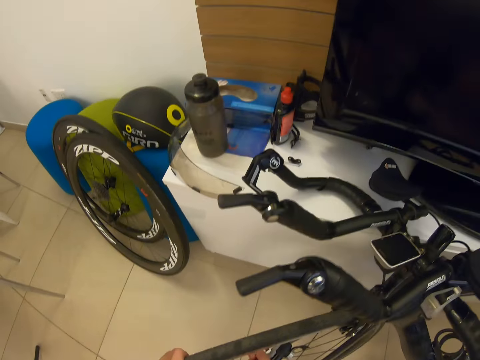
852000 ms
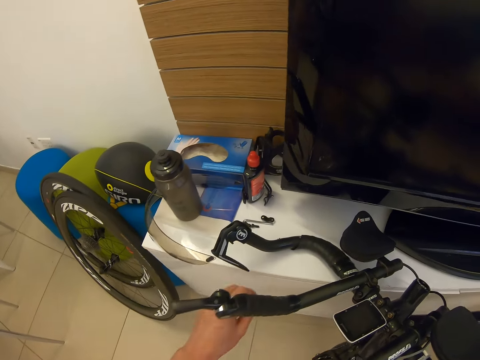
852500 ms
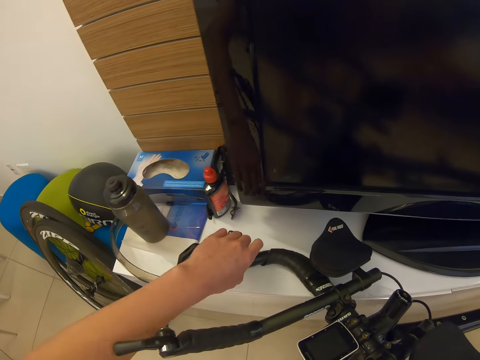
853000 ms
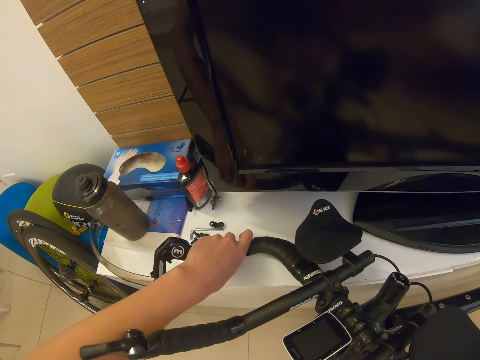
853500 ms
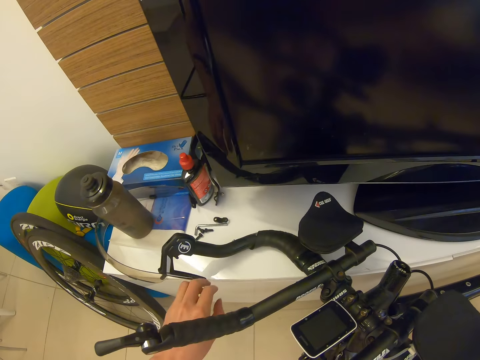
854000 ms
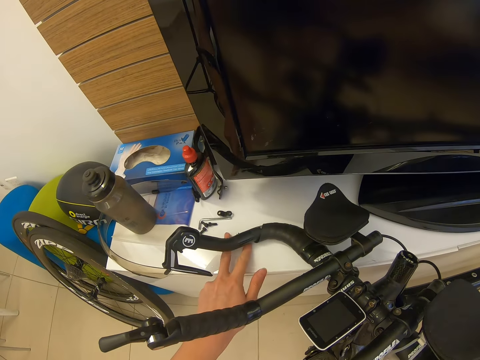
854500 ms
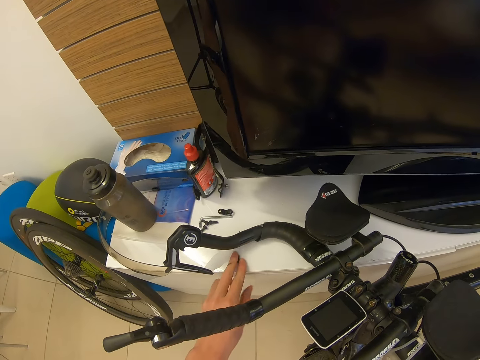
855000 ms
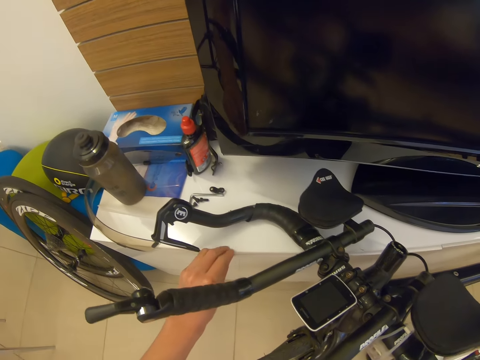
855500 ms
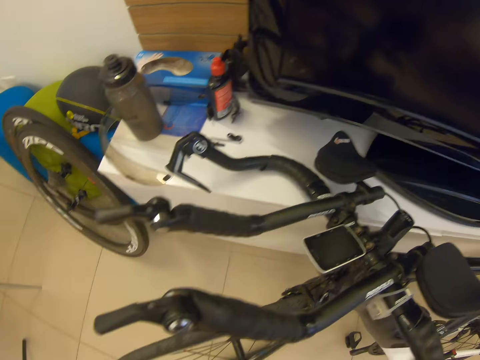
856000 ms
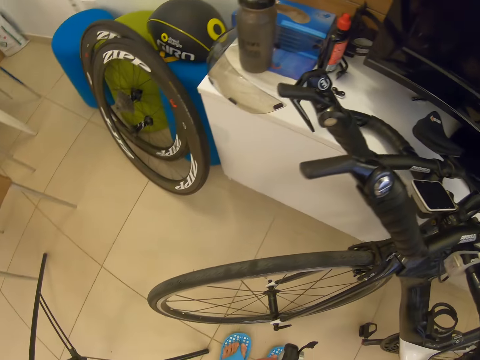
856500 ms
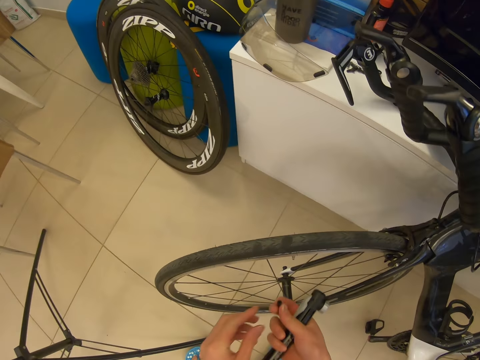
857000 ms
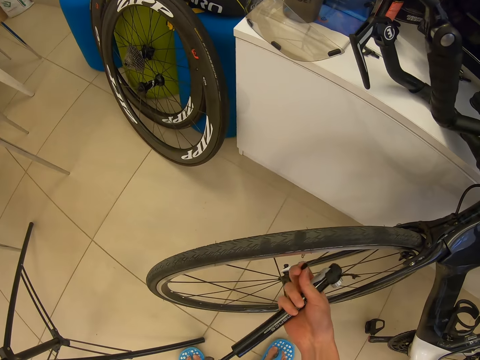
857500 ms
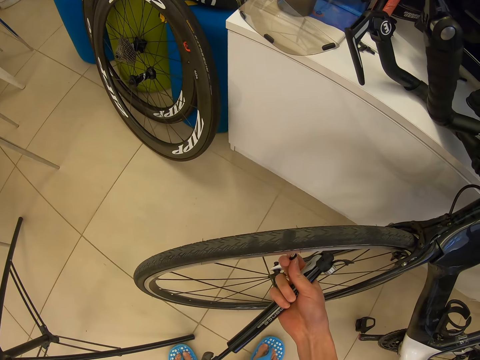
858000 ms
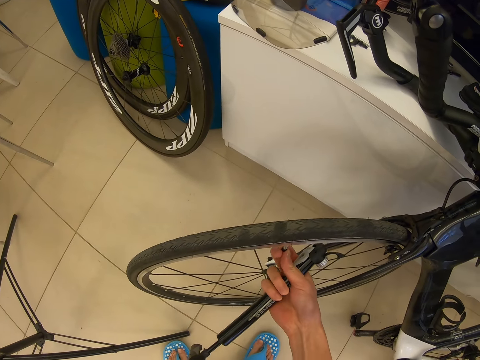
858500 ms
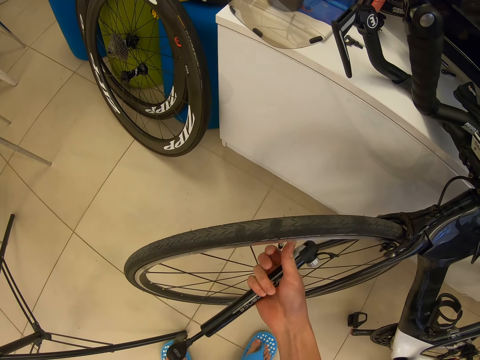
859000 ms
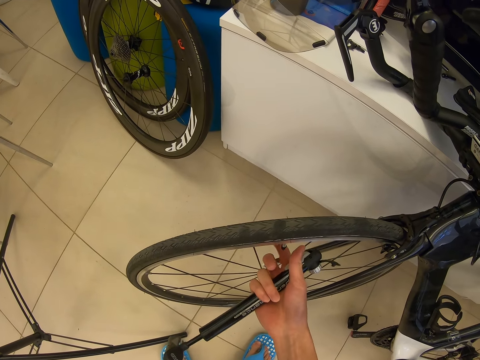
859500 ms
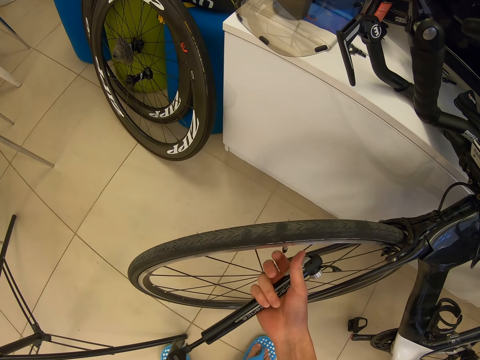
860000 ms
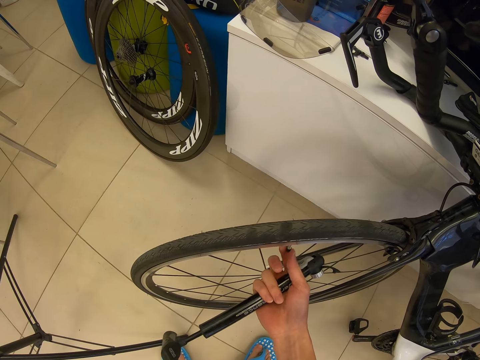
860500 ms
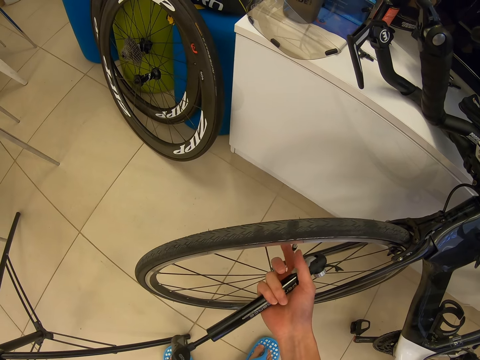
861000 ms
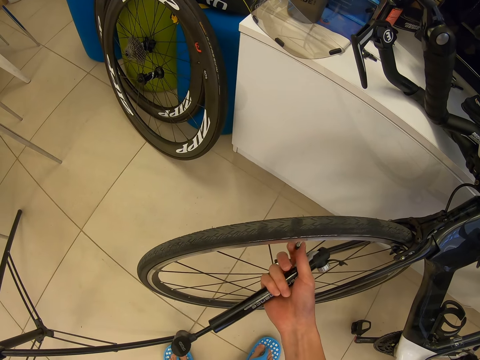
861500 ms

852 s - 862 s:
The camera wearer picks the valve cover from the table. They cover the valve on the bicycle tire.

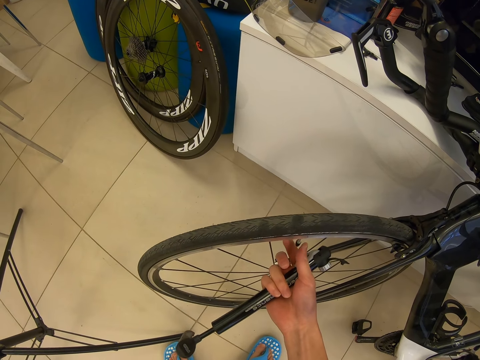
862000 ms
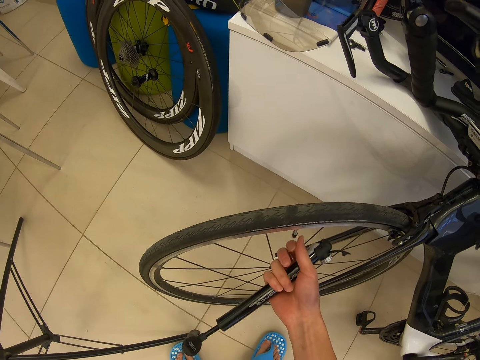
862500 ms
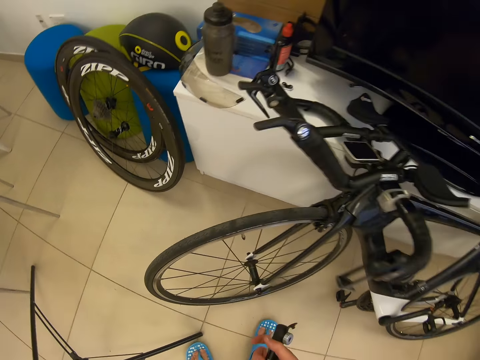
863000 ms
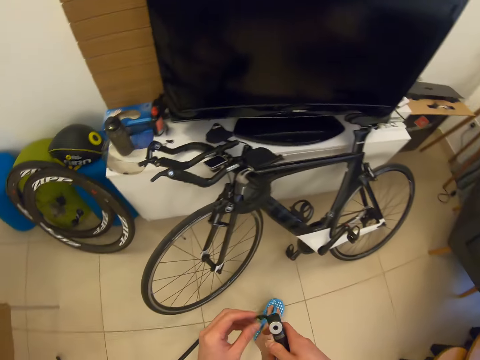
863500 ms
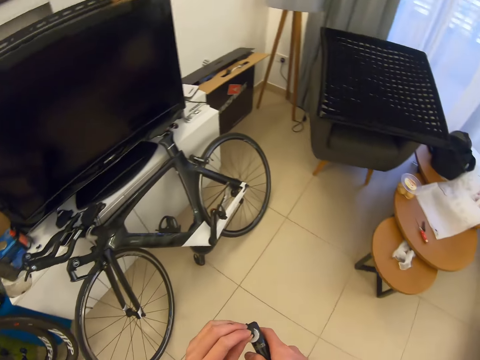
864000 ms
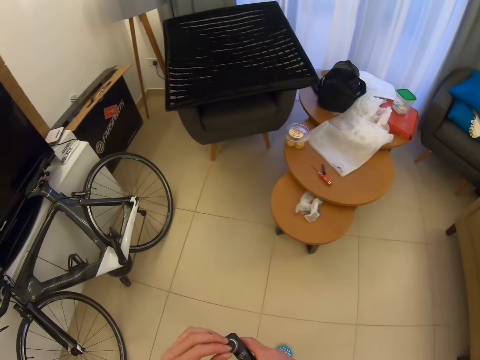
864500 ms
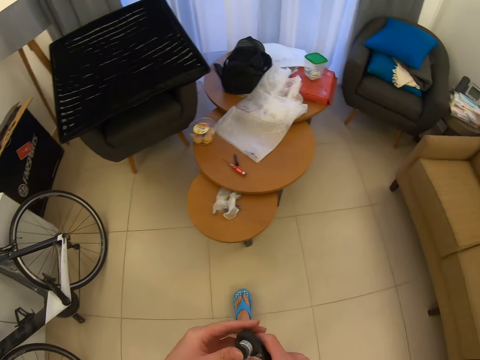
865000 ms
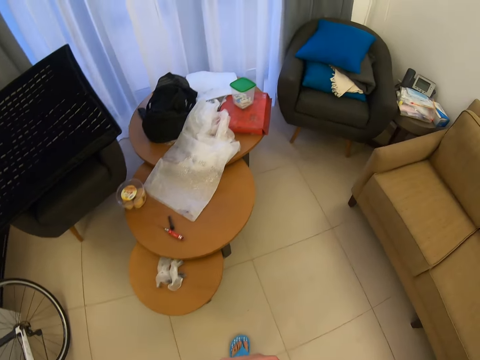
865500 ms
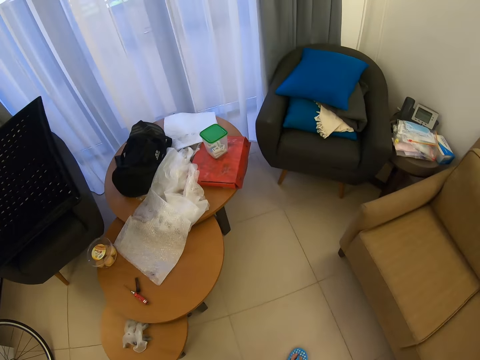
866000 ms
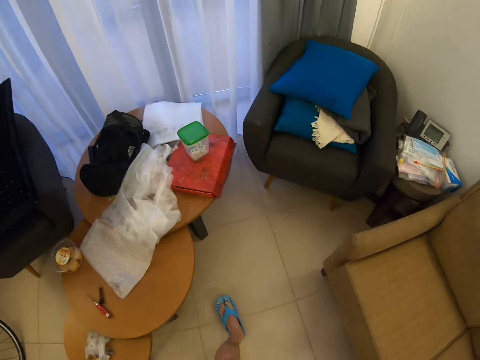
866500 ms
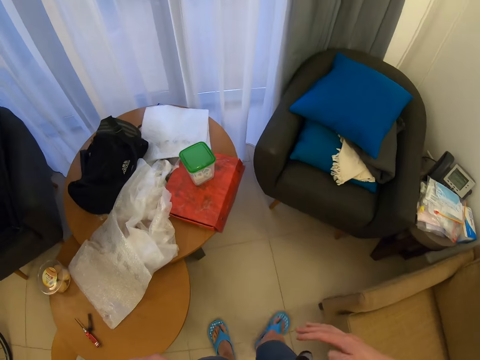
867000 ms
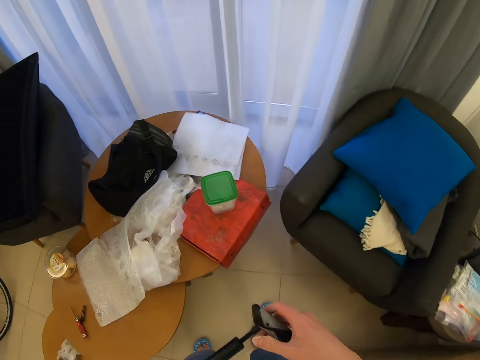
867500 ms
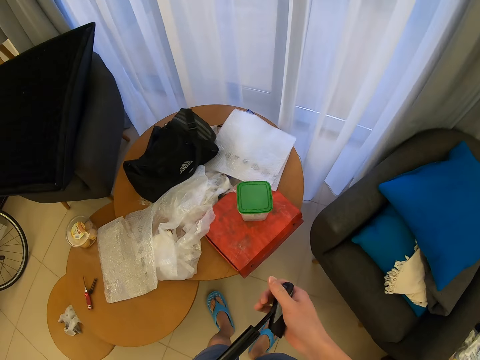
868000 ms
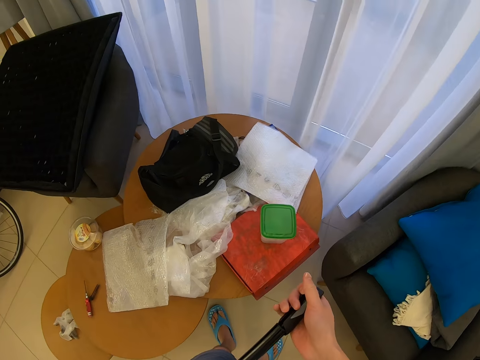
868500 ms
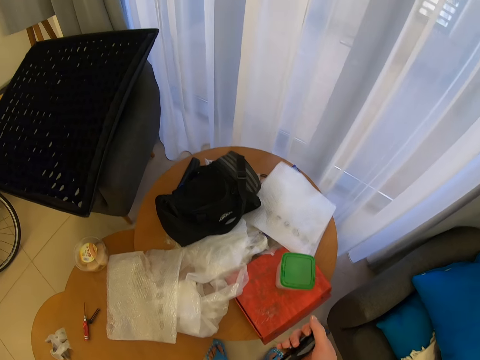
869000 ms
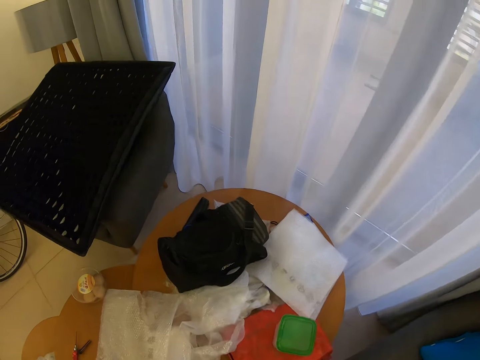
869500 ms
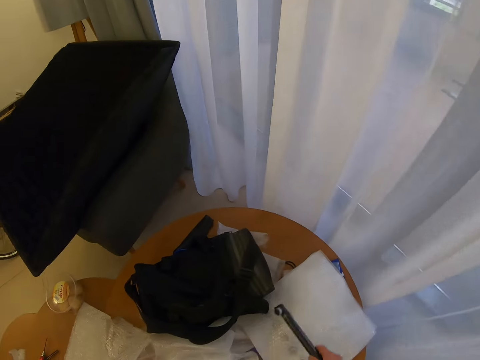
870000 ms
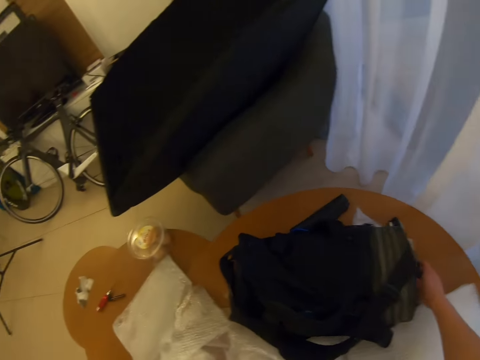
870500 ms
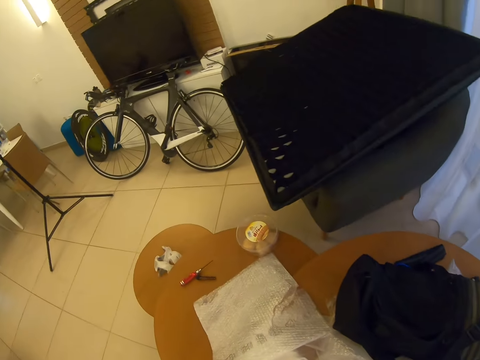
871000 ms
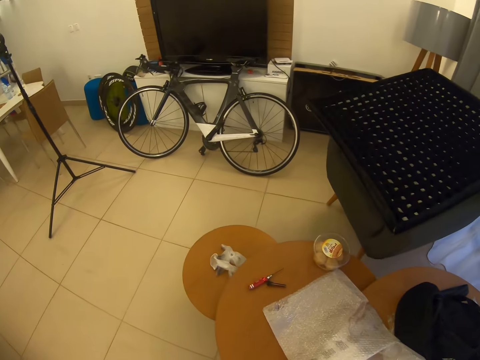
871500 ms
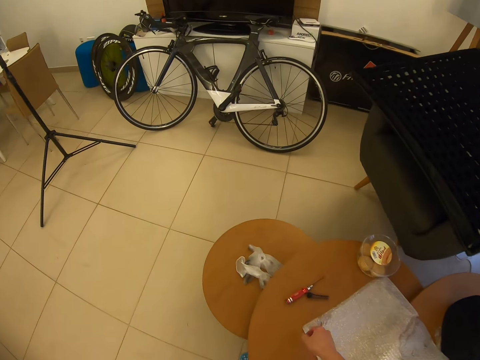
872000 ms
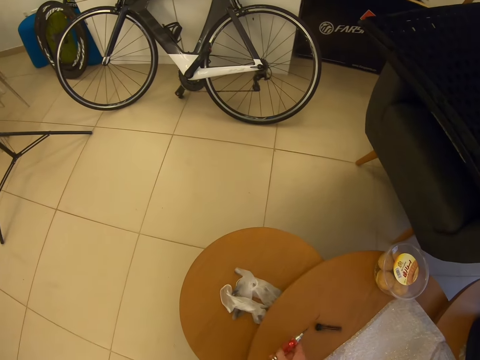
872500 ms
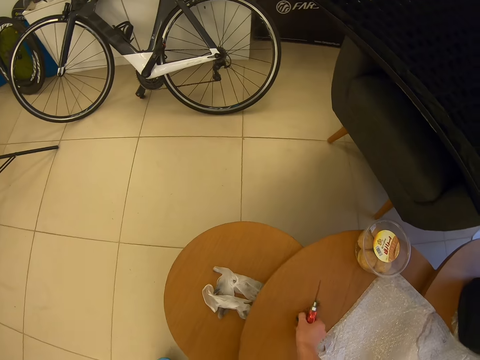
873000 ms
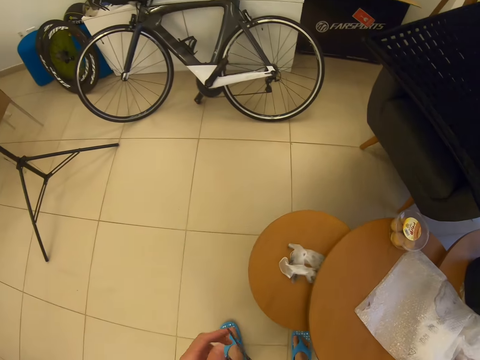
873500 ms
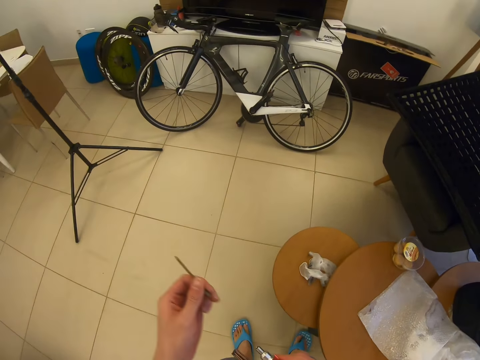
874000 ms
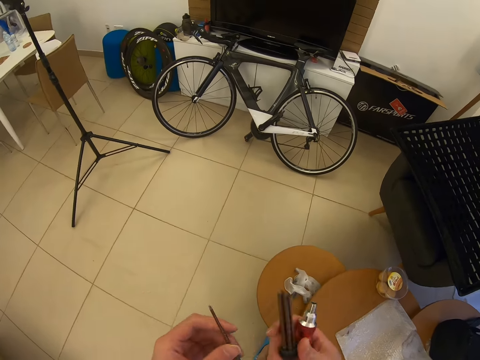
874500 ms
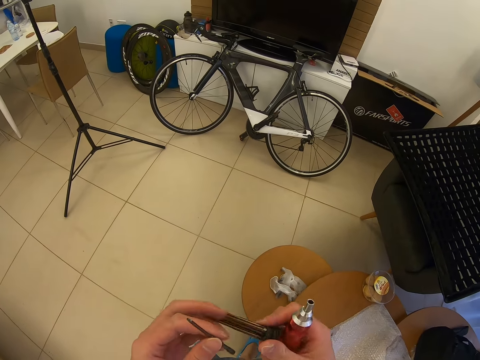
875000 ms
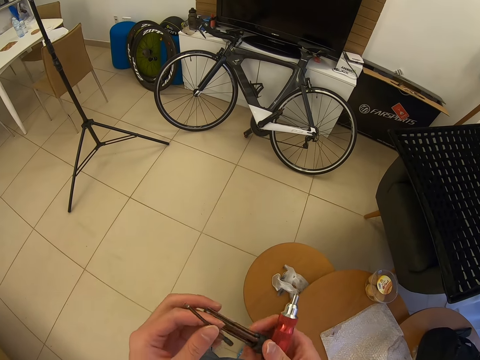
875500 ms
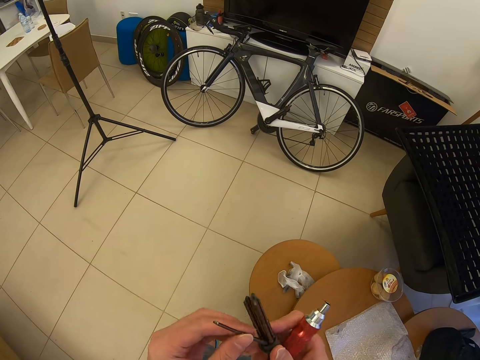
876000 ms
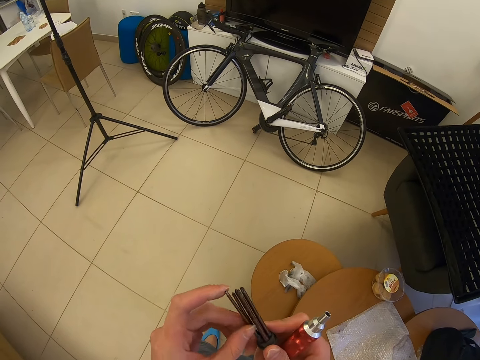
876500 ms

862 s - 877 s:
The camera wearer covers the pump. They place the pump on the table. They pick the screwdriver from the table. They cover the screwdrivers.

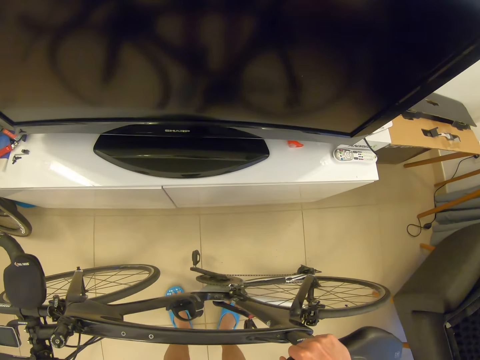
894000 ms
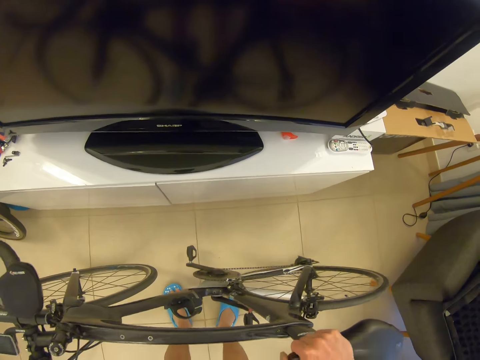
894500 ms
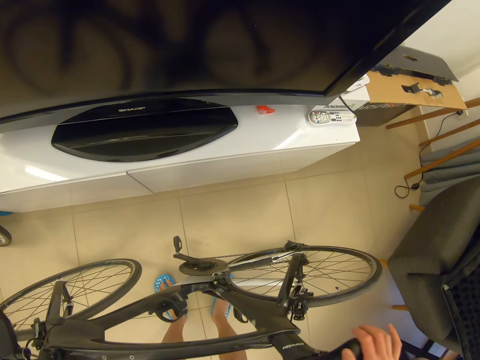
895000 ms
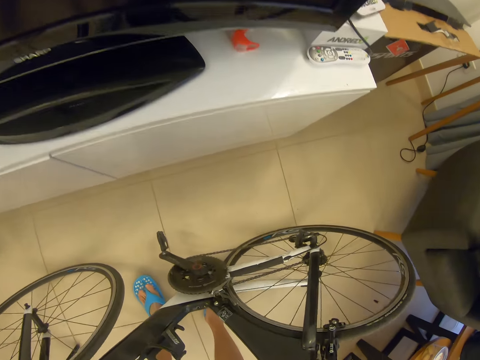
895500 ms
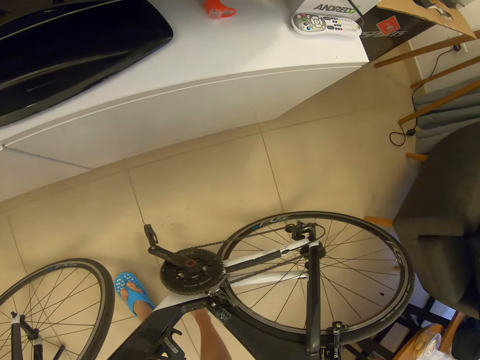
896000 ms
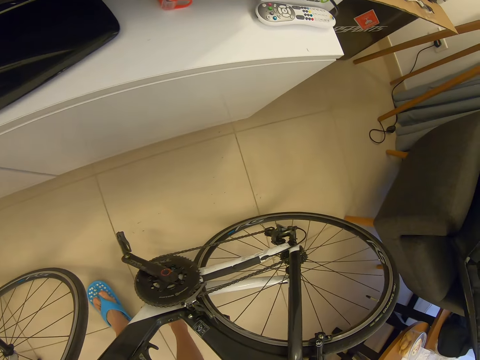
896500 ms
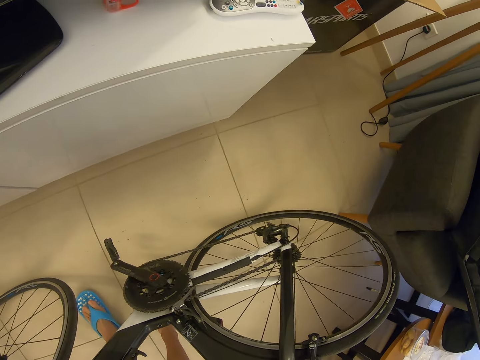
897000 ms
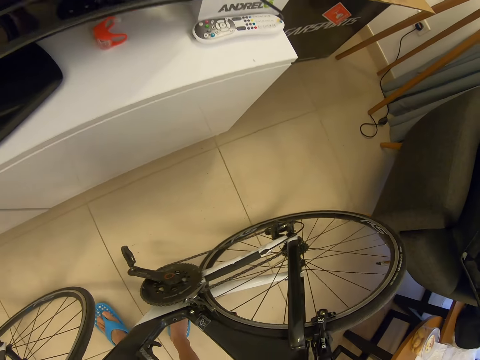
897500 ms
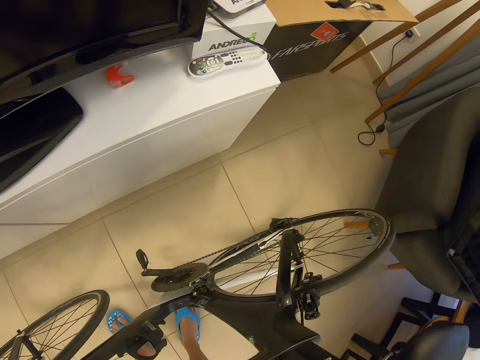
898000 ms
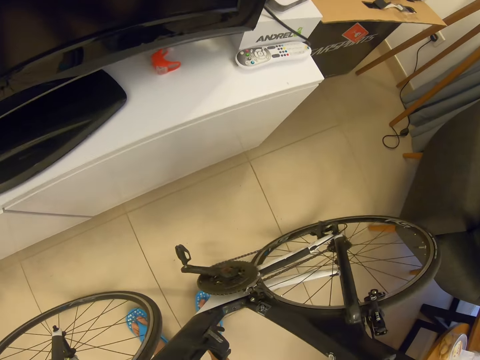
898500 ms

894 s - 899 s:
The camera wearer holds the bicycle. They look at the bicycle.
